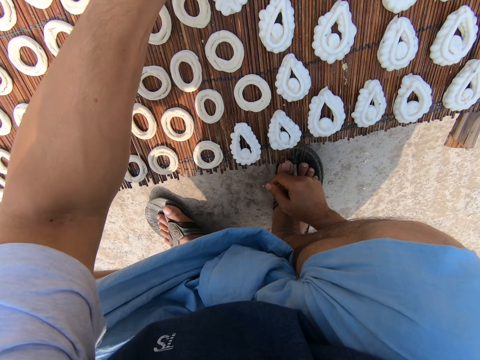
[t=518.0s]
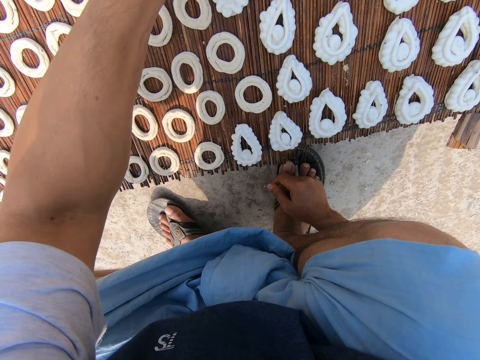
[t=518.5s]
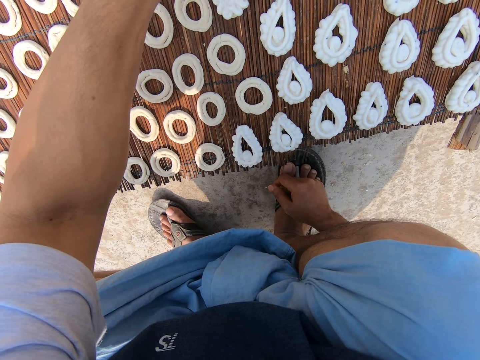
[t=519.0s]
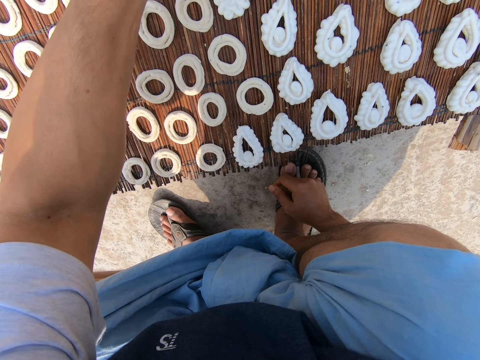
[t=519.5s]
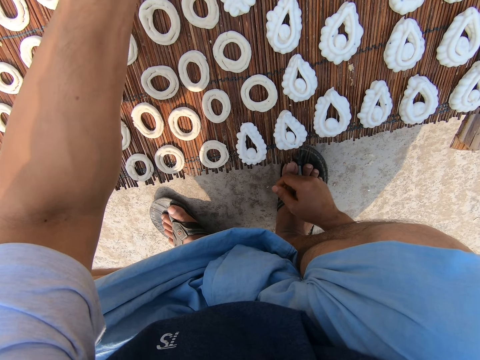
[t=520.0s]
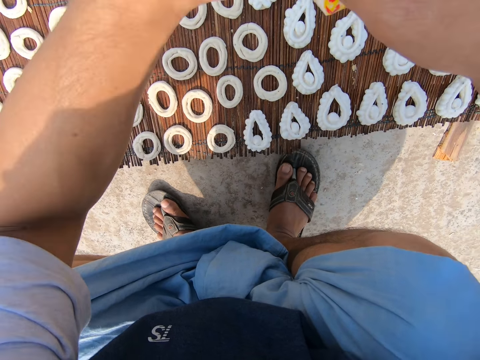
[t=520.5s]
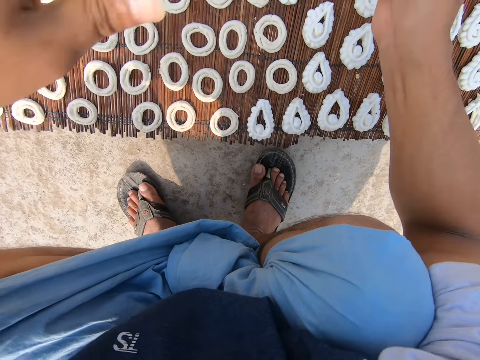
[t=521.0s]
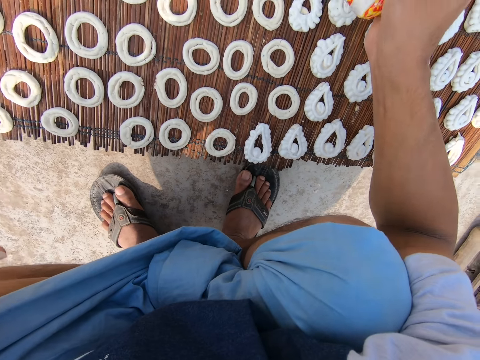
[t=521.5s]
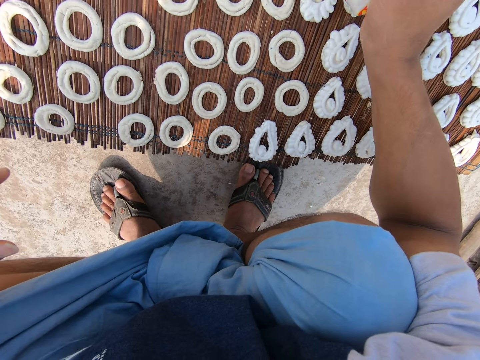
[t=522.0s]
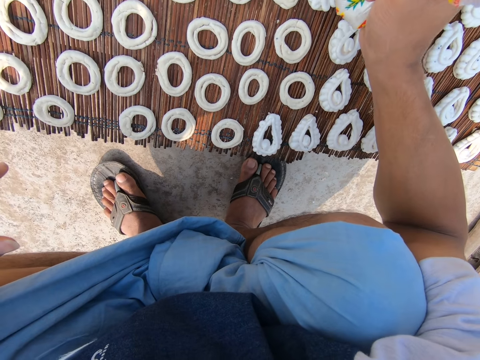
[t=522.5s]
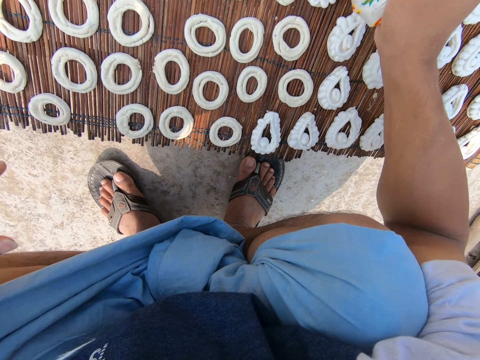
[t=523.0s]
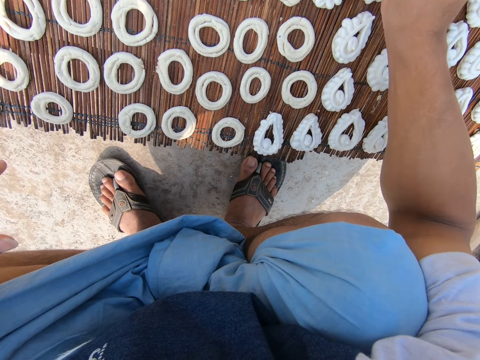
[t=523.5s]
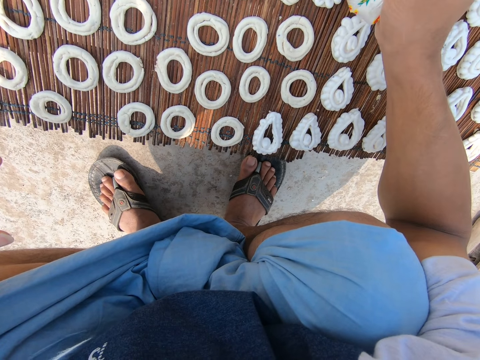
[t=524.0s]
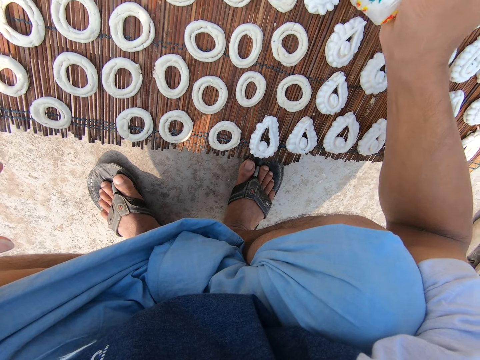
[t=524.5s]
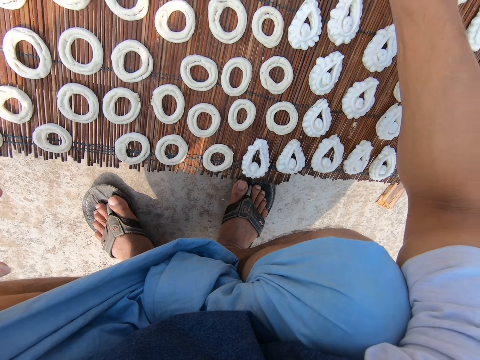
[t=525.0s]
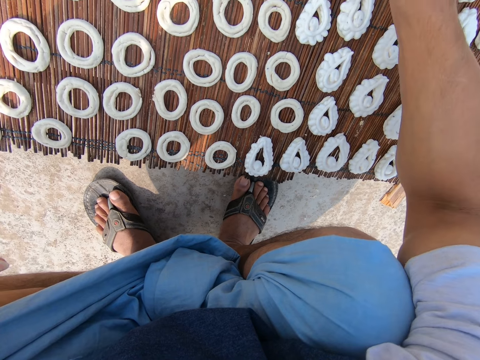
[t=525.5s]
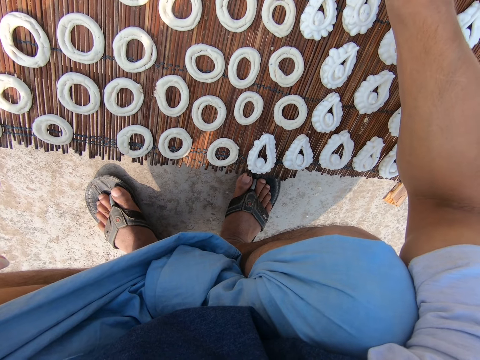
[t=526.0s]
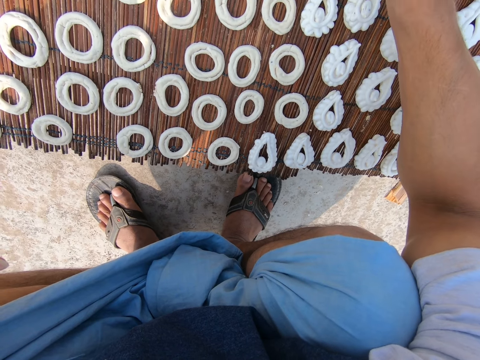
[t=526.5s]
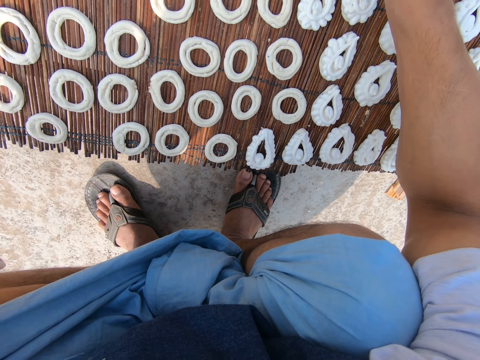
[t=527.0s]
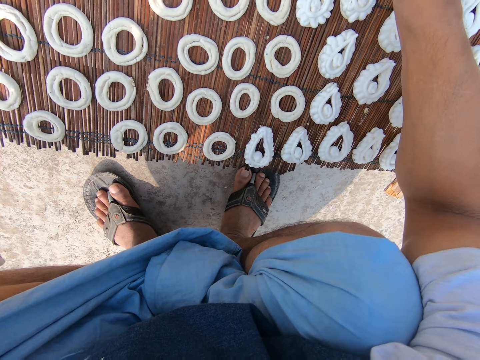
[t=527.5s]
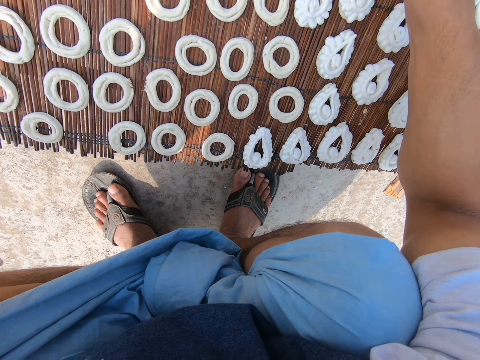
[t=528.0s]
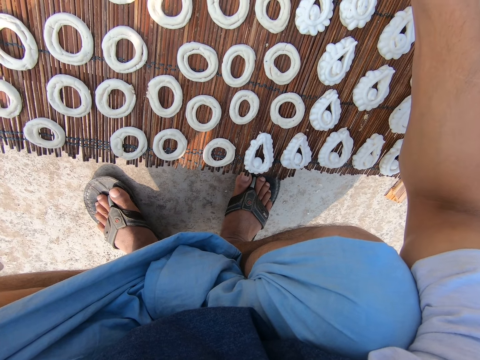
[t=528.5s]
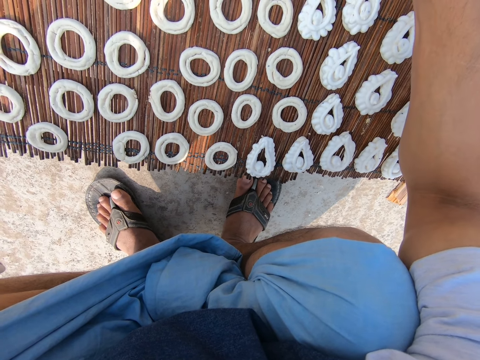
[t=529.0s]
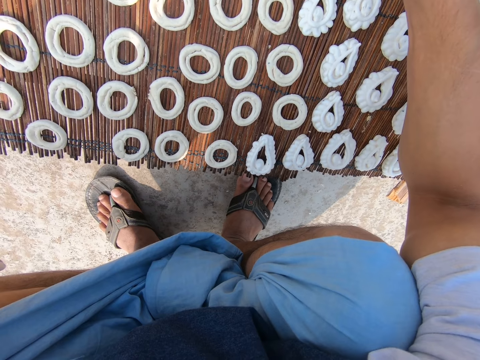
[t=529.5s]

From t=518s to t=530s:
The camera wearer passes the frosting nylon from his left hand to his right hand. He applies frosting from the nylon on the murukku with his right hand. He makes donuts with dough.

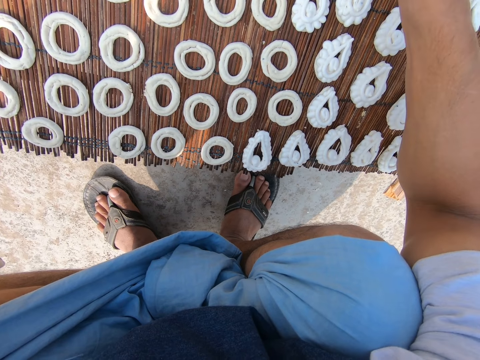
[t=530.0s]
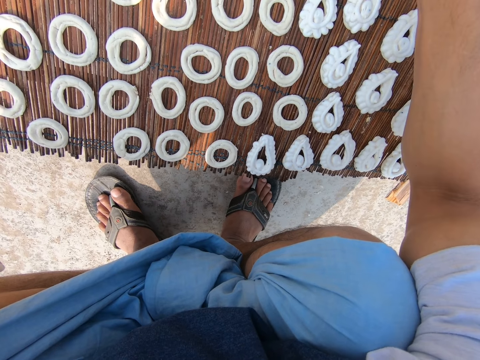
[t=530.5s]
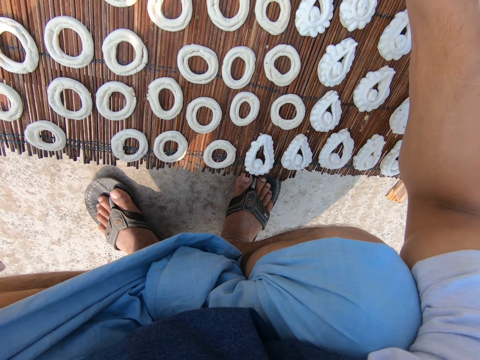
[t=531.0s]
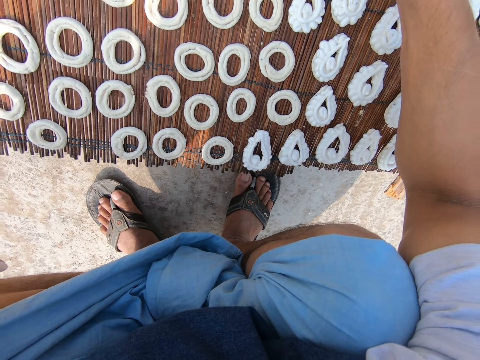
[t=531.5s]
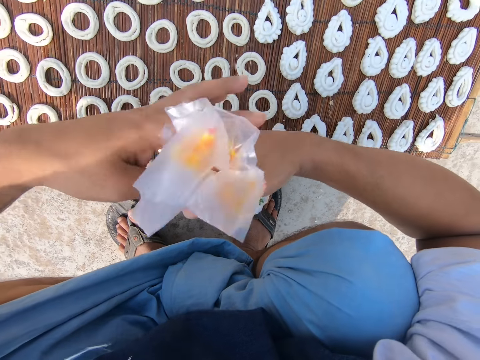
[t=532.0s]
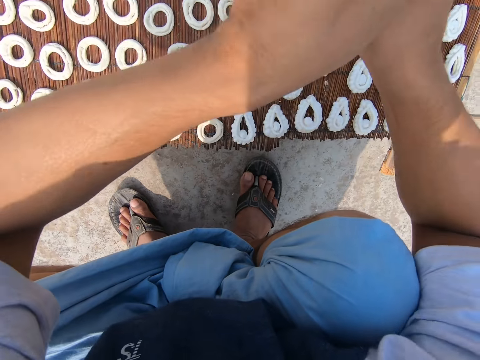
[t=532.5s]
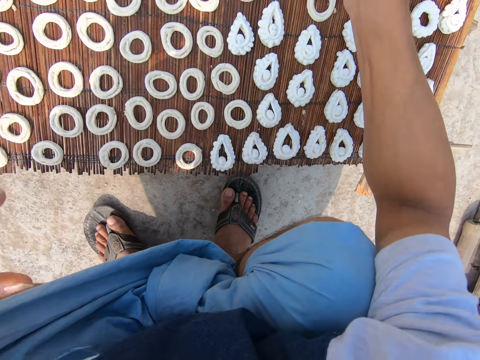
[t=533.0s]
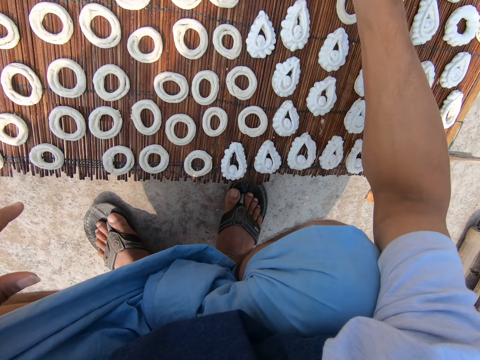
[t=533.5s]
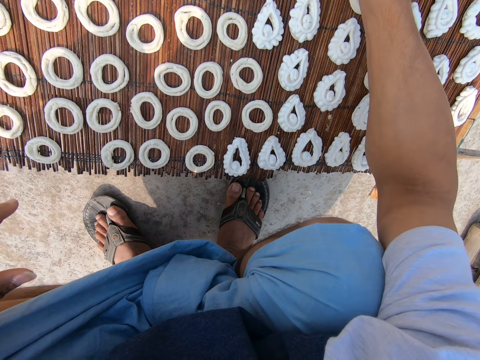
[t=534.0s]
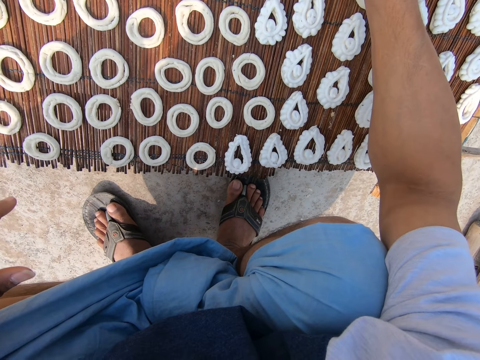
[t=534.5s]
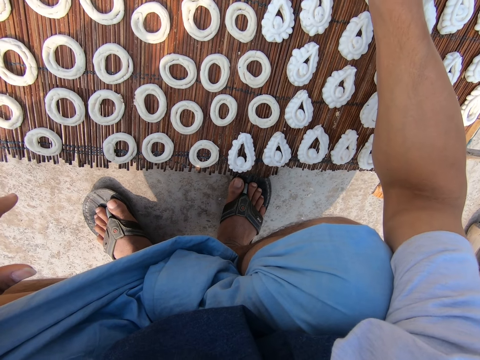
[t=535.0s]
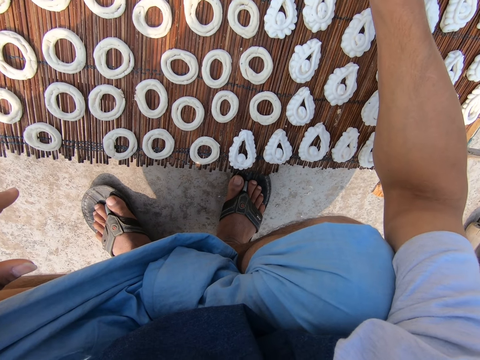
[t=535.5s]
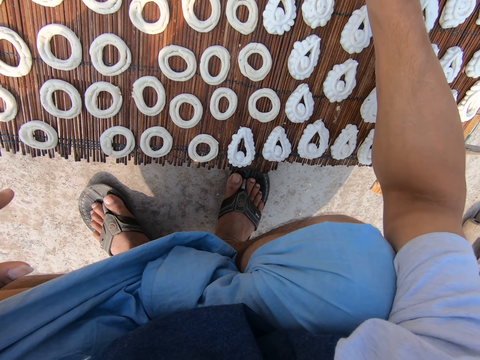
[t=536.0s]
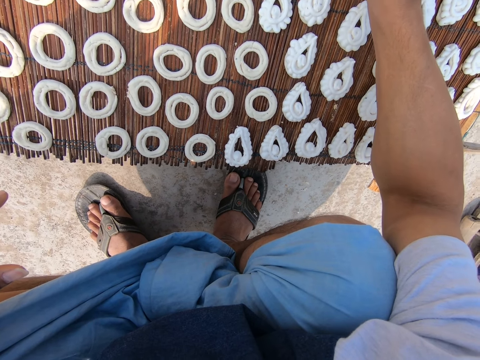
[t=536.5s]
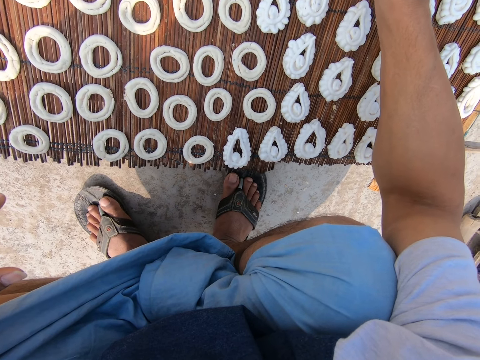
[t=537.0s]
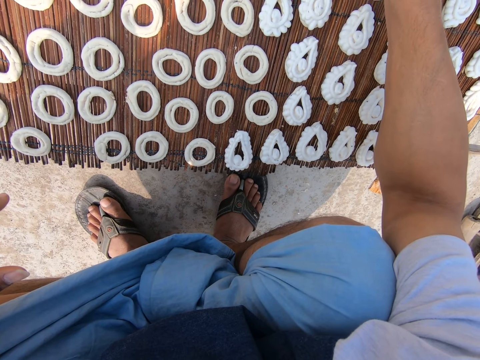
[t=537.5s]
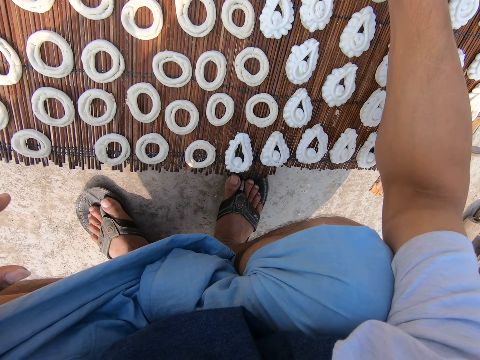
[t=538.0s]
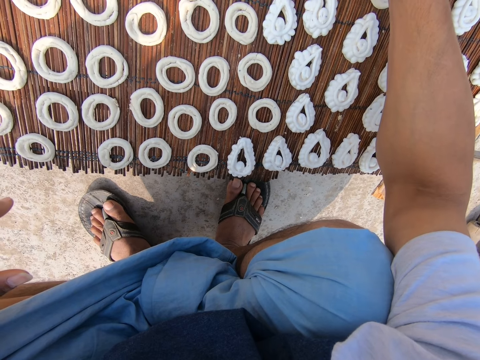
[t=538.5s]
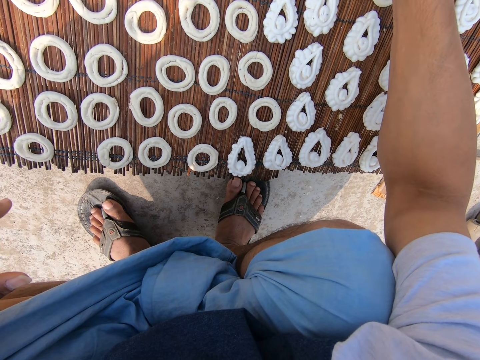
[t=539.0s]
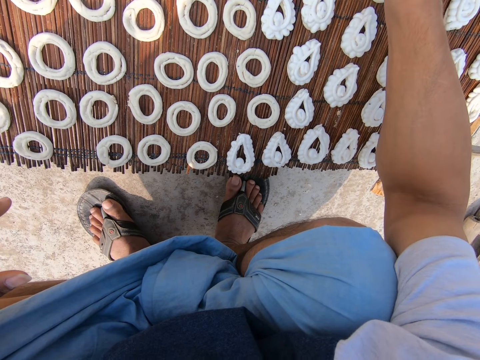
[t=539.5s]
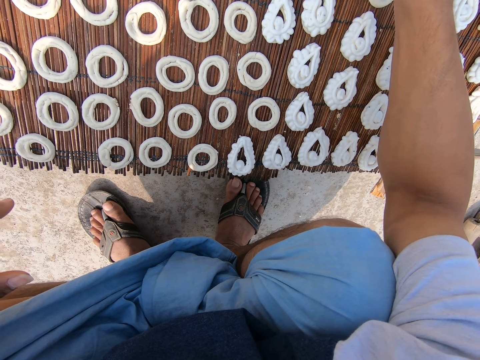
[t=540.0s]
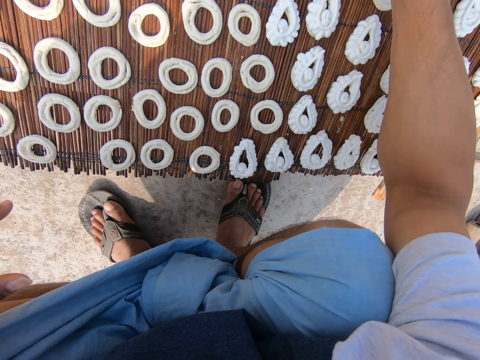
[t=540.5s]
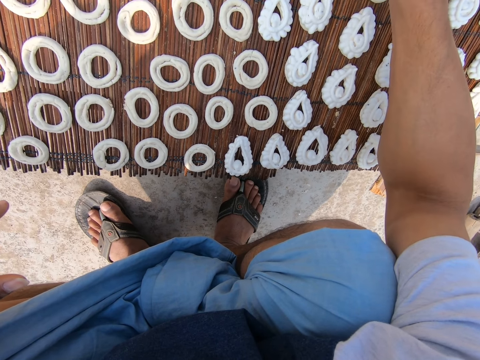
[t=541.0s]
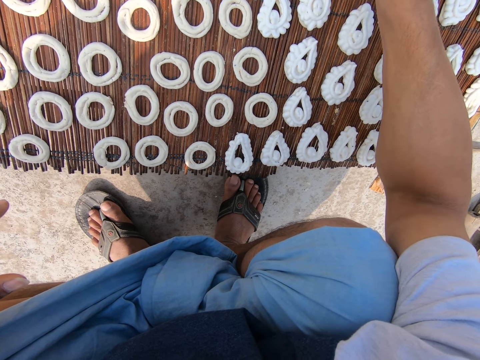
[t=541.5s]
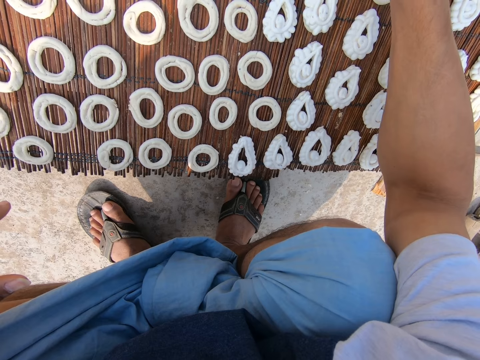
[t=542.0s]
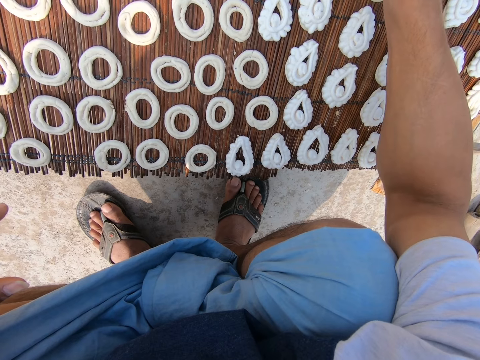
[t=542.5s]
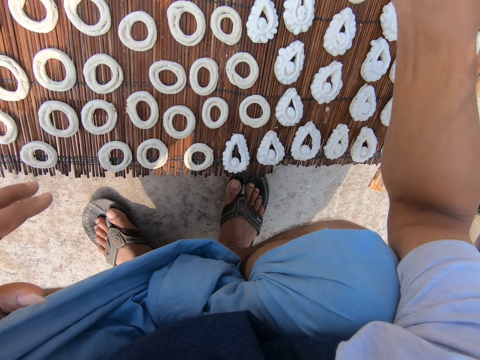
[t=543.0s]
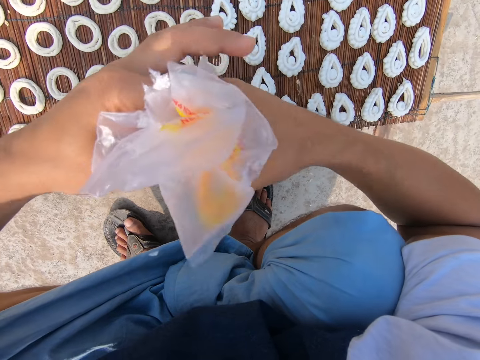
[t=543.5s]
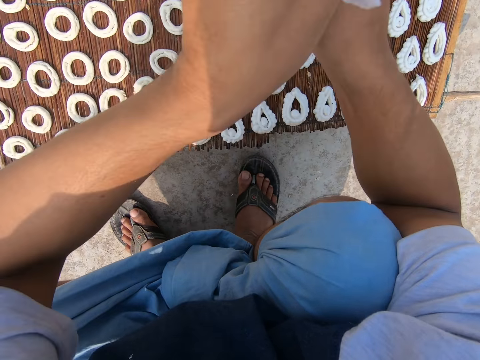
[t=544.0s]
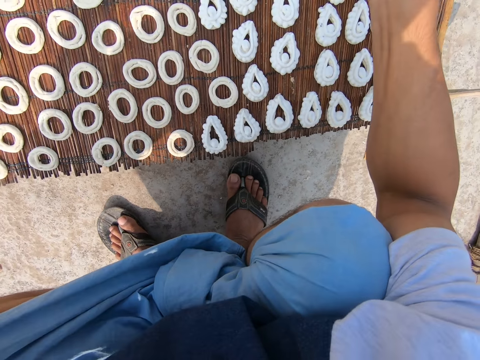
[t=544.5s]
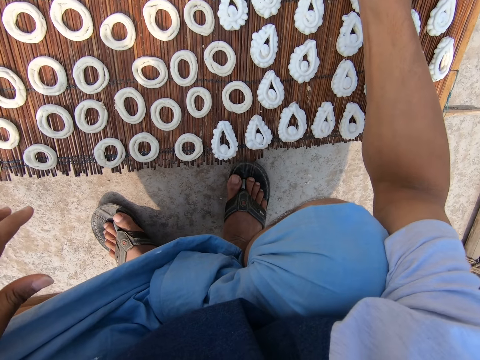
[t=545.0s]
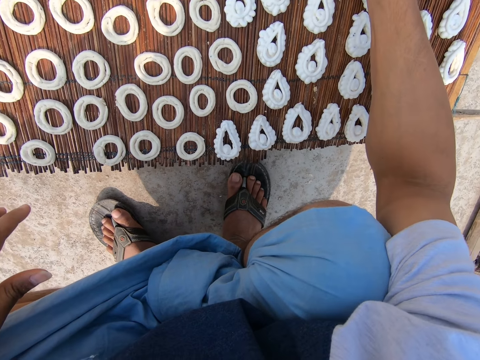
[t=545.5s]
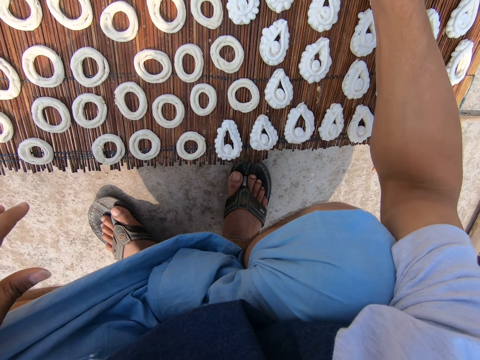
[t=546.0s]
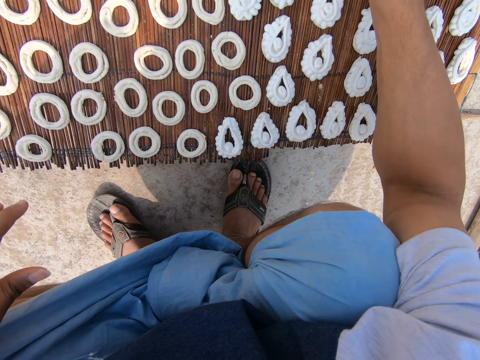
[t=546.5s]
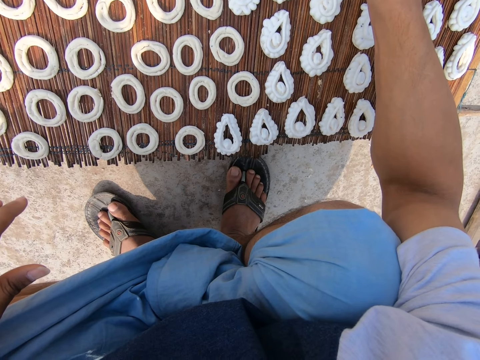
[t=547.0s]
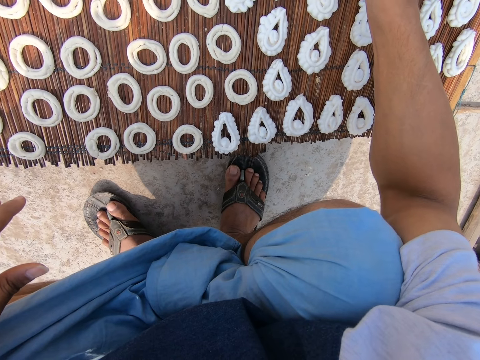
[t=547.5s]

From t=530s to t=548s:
The camera wearer adjusts the frosting nylon with his left hand. He folds paper. He applies frosting from the nylon on a murukku with his right hand. He makes donuts with dough. He adjusts the frosting nylon with his left hand. He folds paper. He applies frosting from the nylon on a murukku with his right hand. He makes donuts with the dough.
